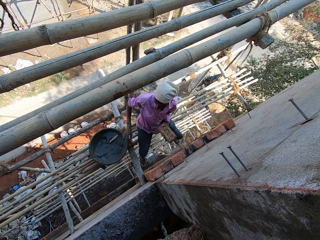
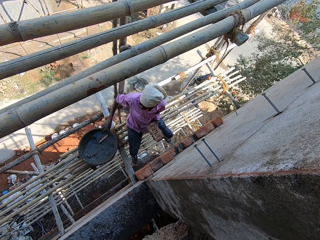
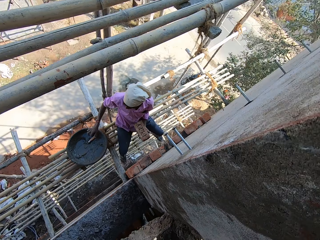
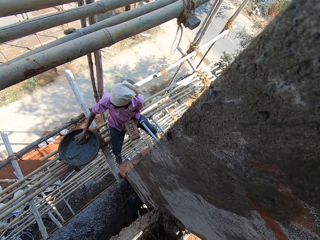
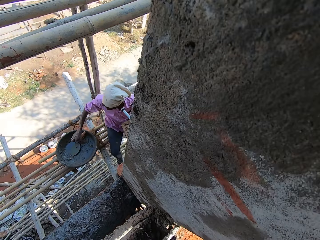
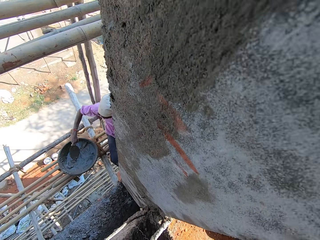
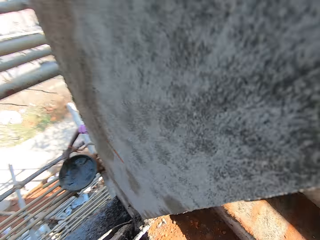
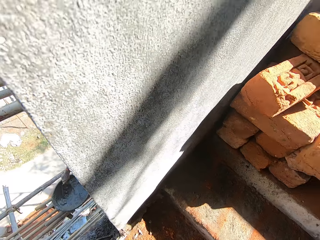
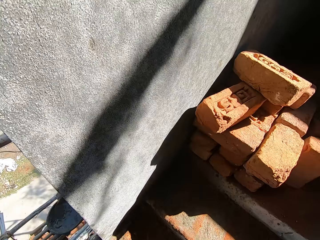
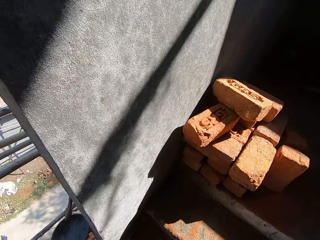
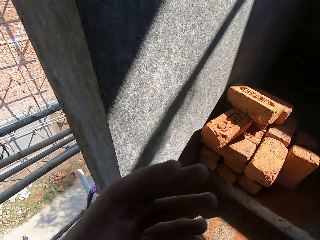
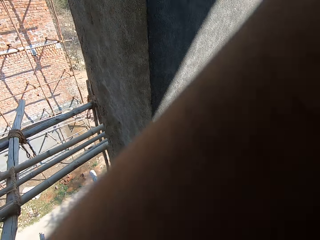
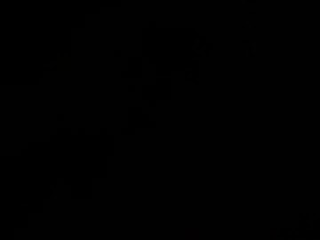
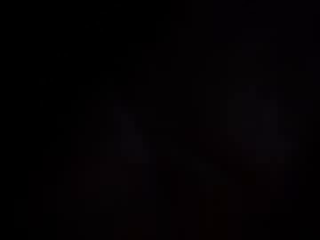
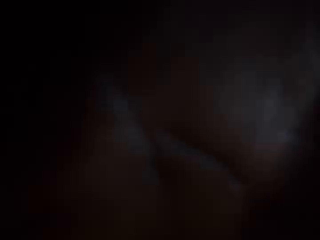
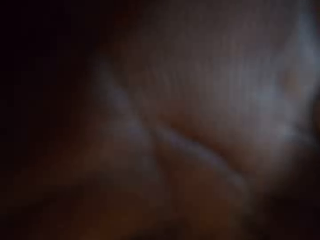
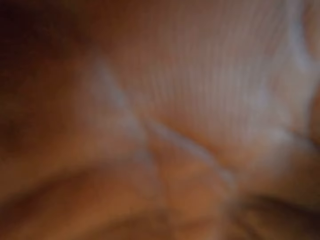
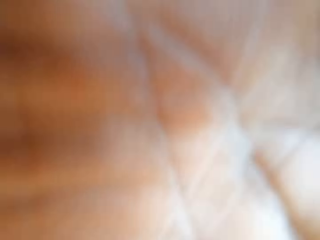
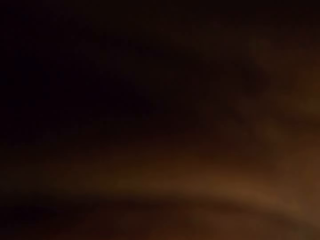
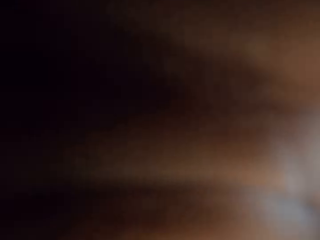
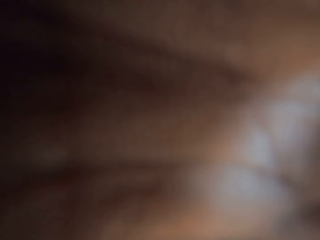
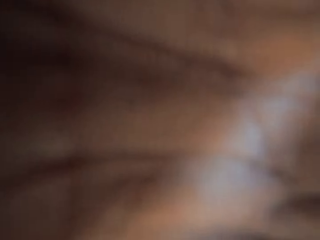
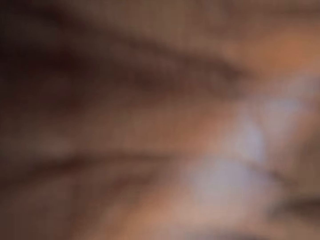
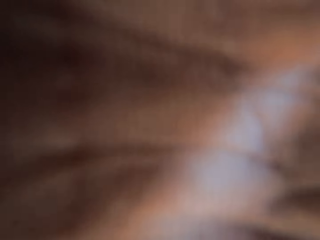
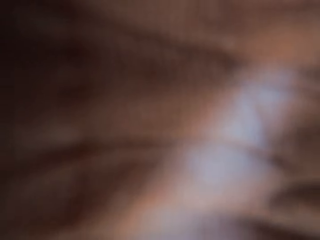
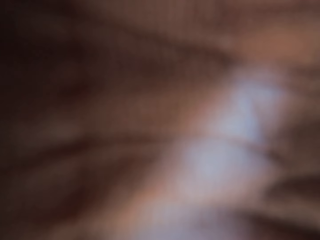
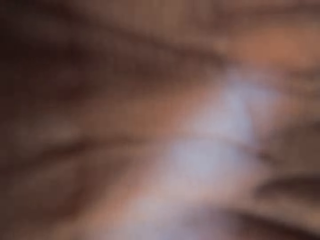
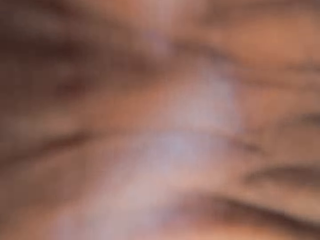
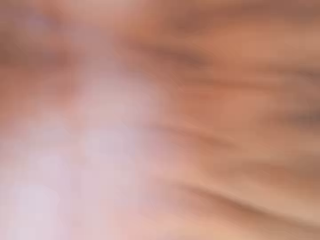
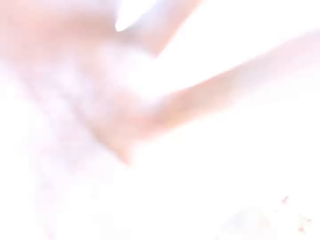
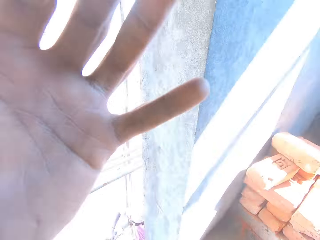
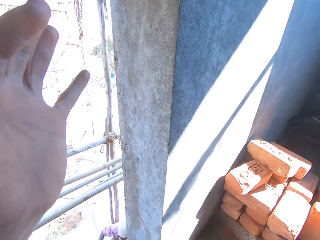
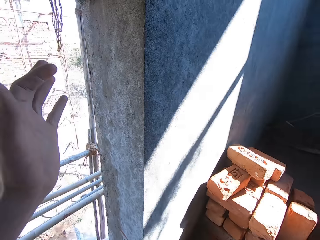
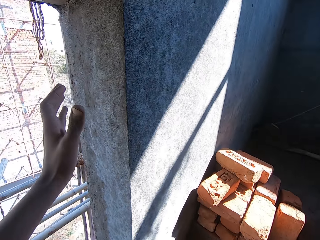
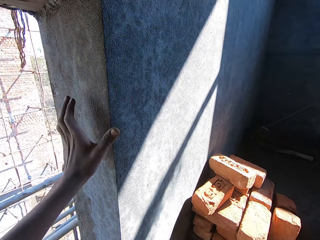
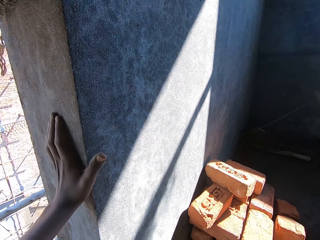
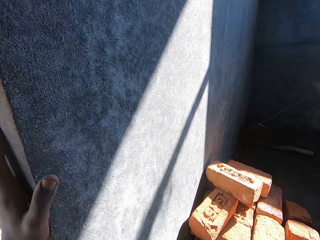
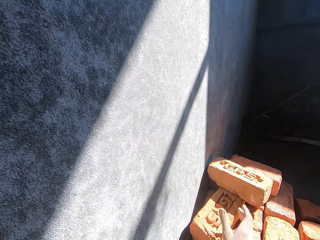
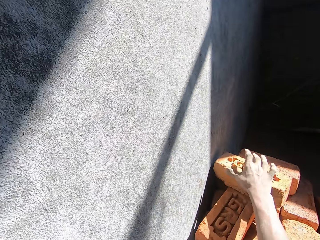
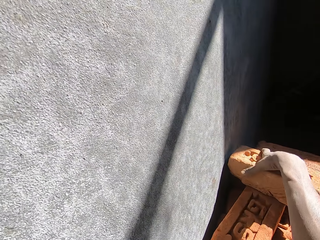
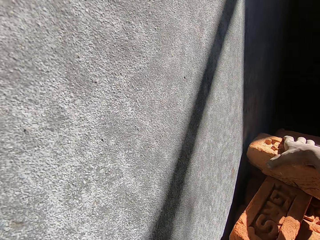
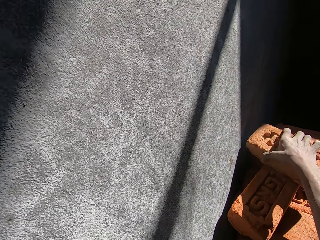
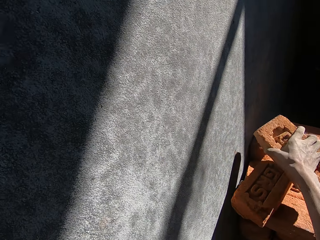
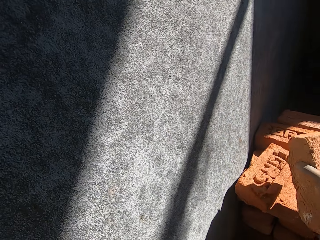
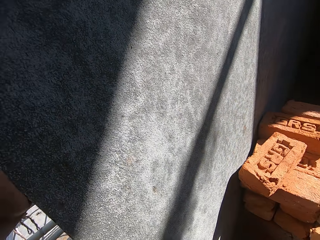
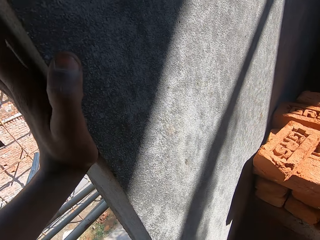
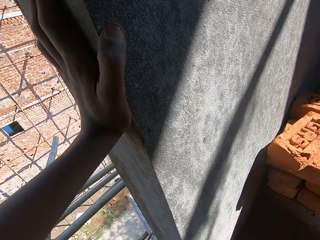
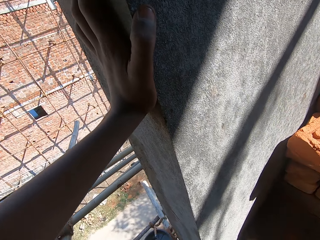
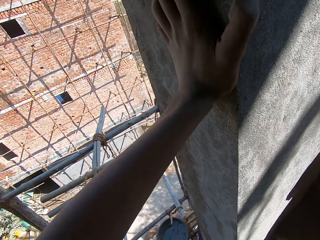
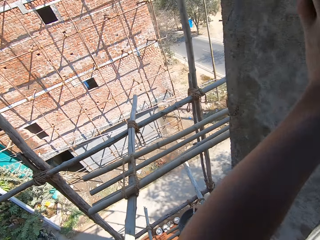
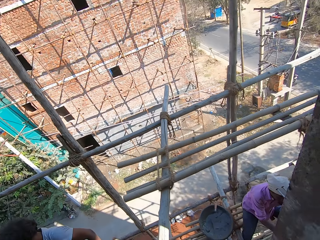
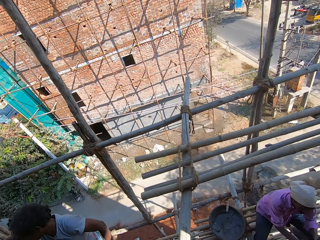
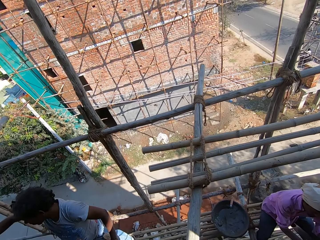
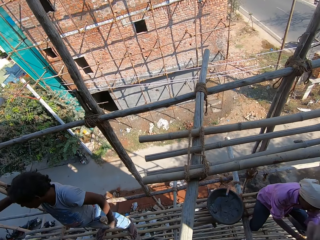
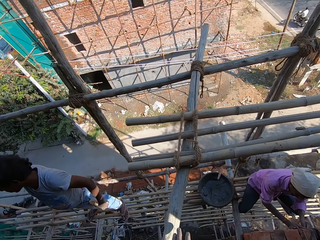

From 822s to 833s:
The camera wearer talks to a man. He touches the camera. He lifts up his hand. He puts his hand on the wall. He picks up a brick.

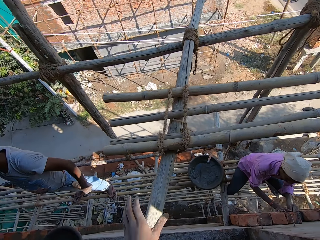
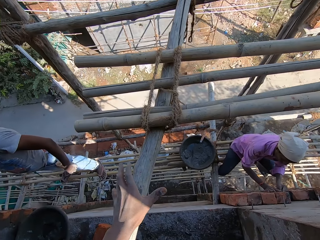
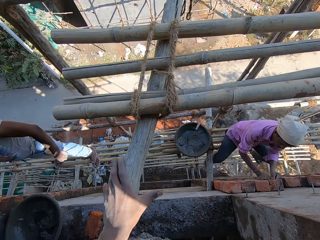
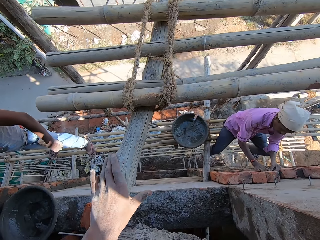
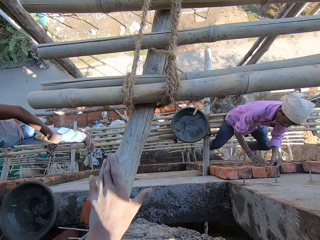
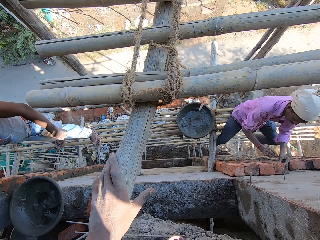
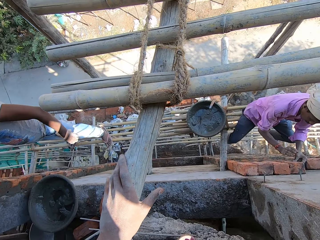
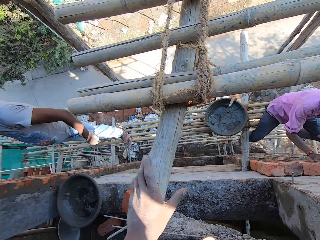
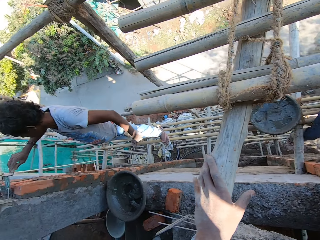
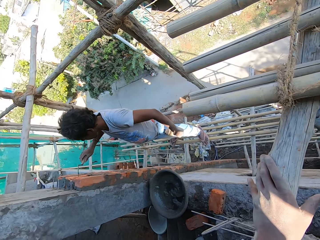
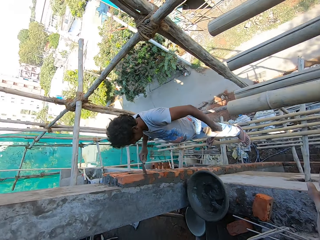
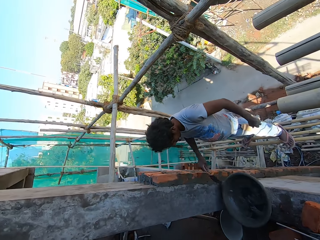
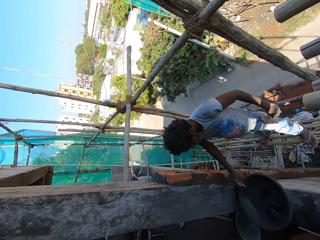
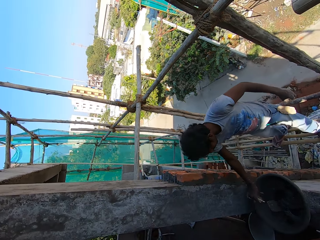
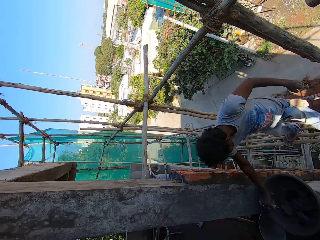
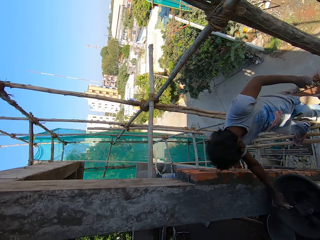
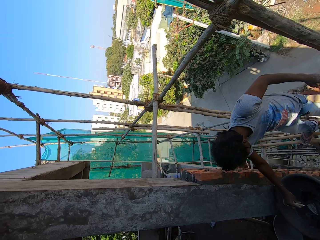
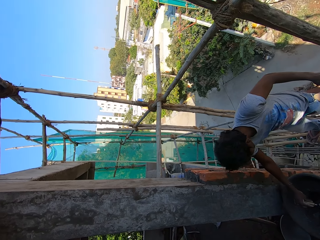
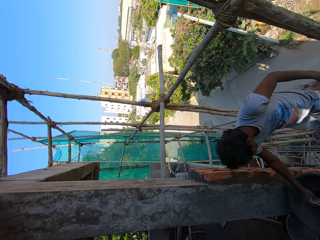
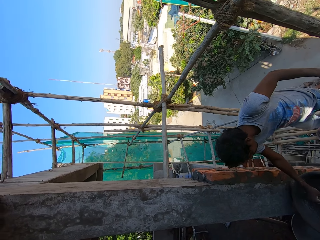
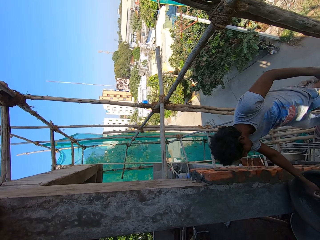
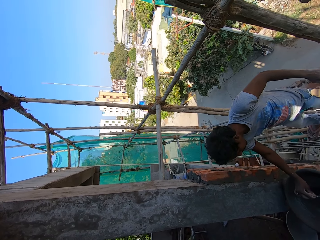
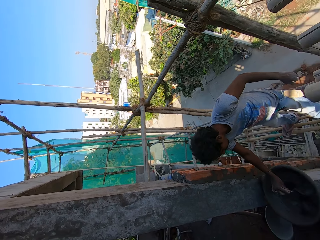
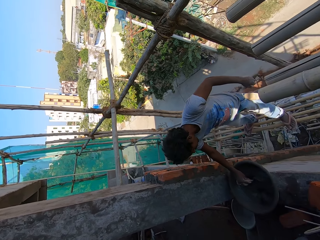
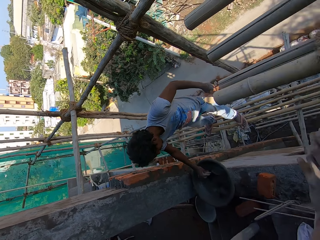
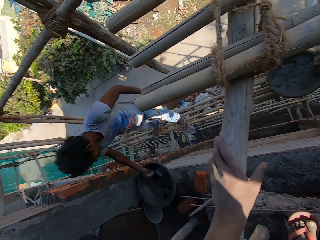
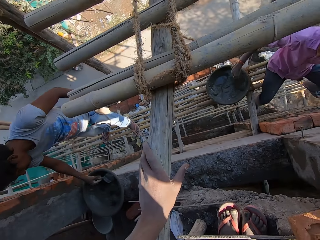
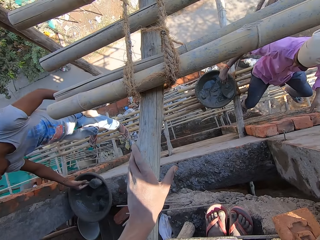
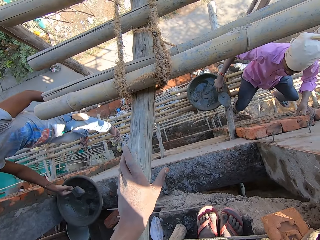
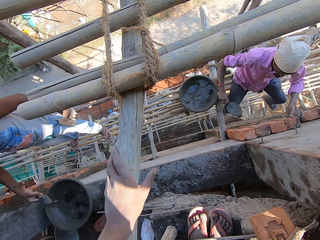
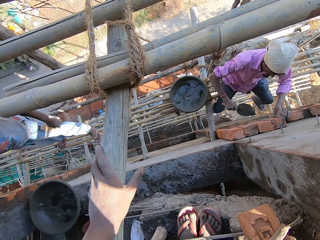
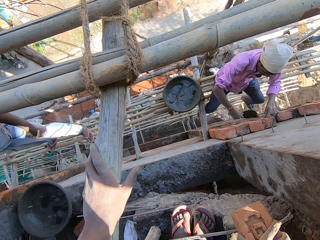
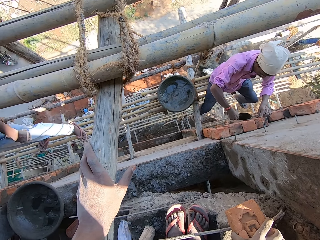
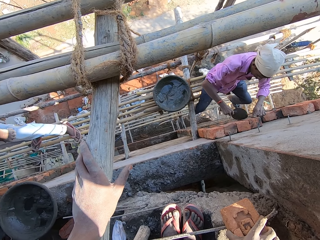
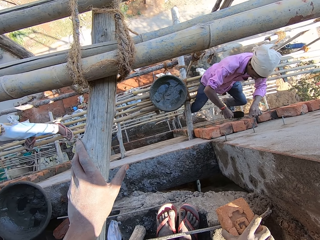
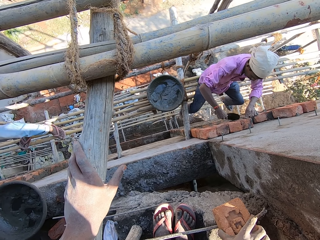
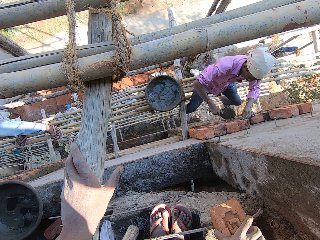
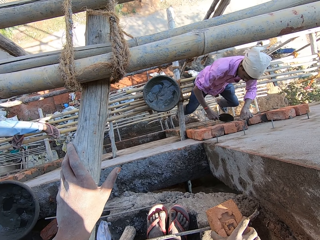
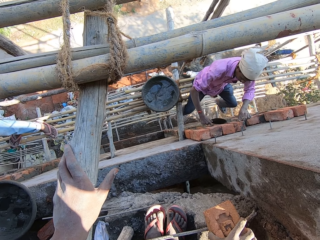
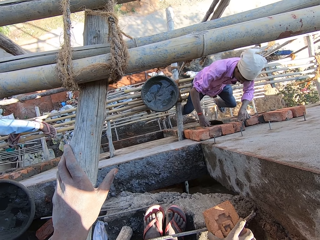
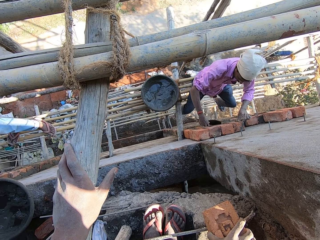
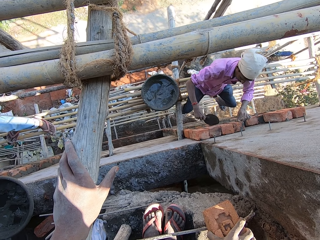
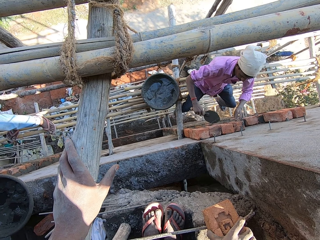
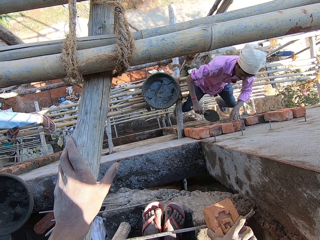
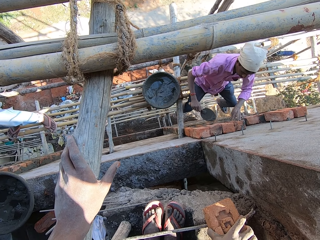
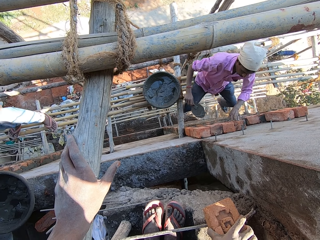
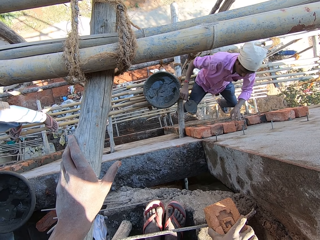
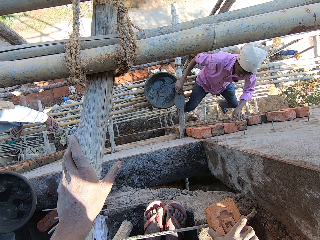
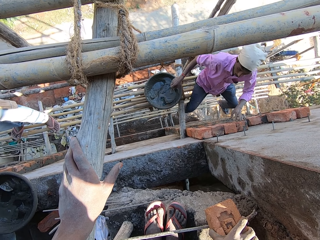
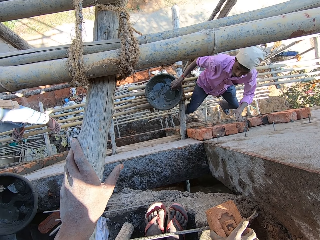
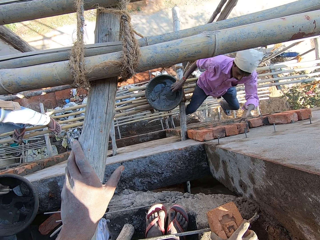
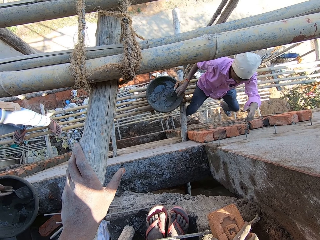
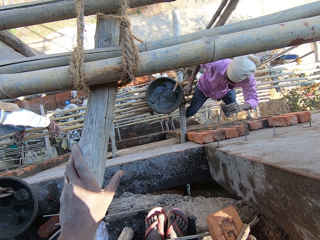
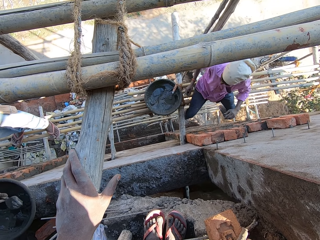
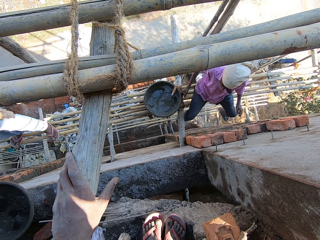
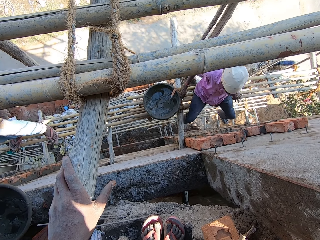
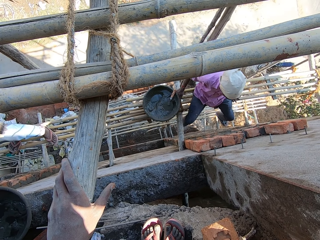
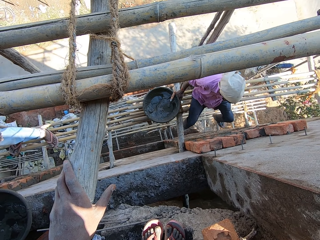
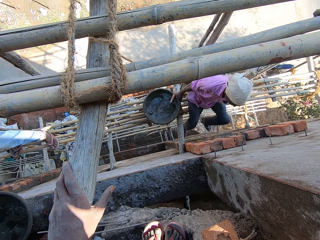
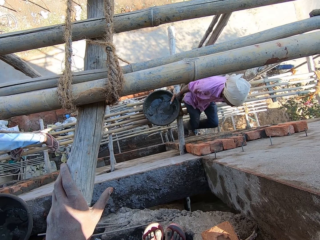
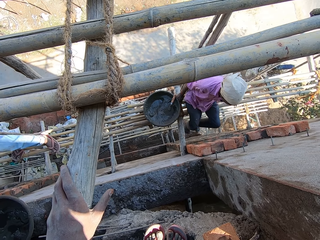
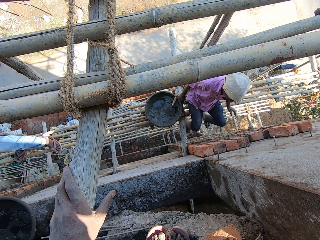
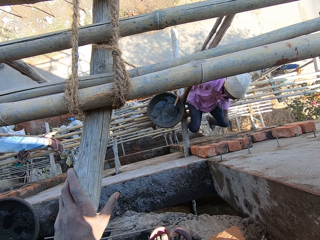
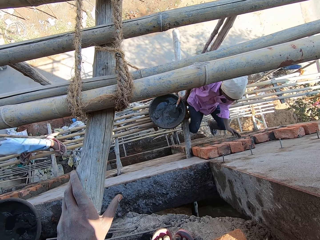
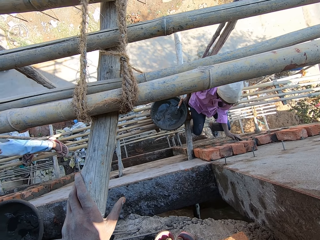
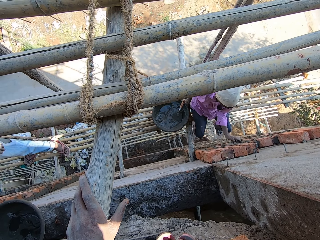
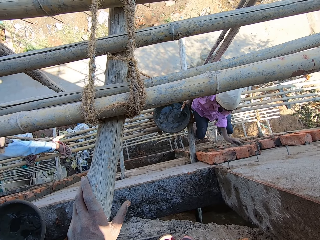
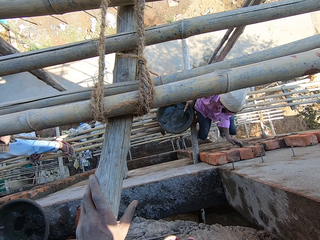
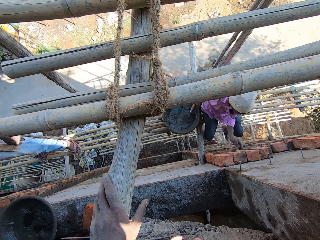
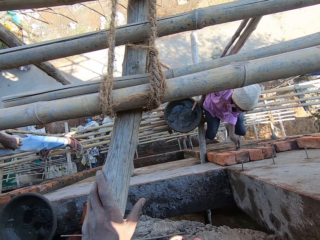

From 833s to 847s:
The camera wearer looks around the construction site. They touch the piece of wood. A man applies the cement on the wall. The man puts down the trowel. The man moves on the piece of wood.
